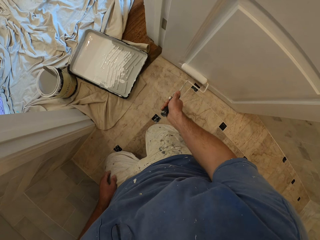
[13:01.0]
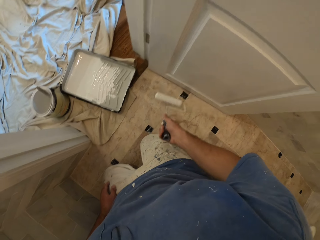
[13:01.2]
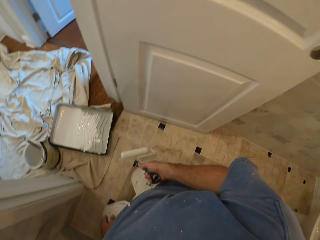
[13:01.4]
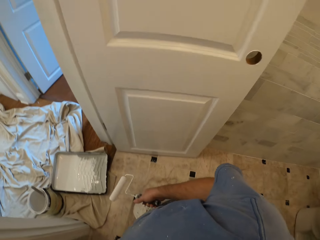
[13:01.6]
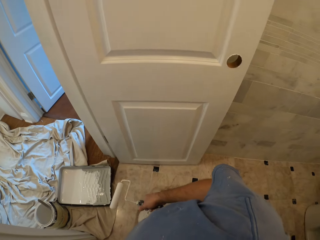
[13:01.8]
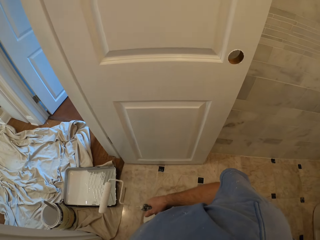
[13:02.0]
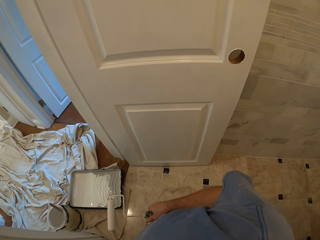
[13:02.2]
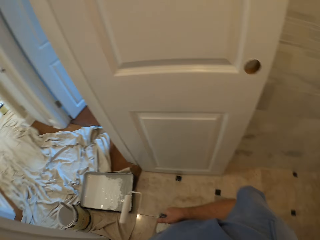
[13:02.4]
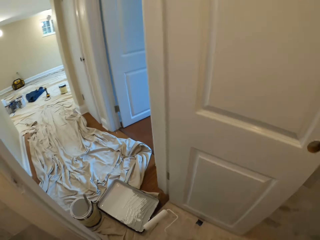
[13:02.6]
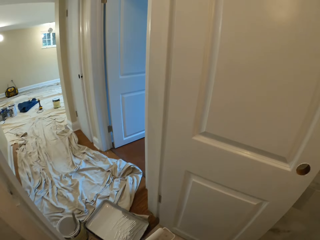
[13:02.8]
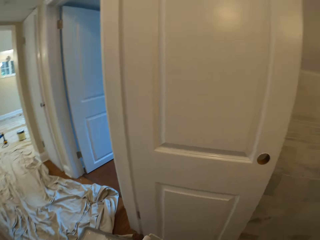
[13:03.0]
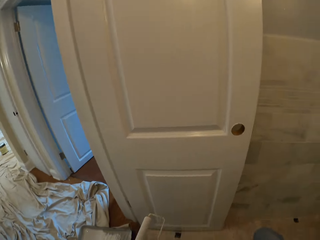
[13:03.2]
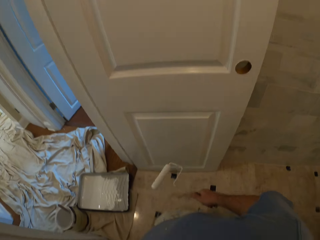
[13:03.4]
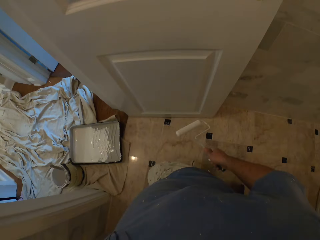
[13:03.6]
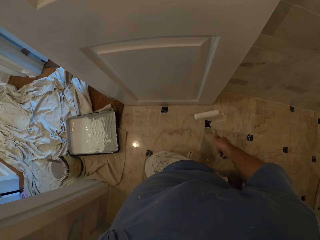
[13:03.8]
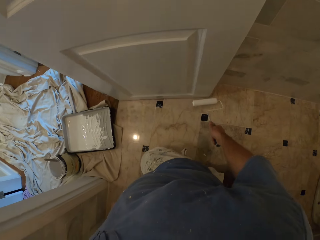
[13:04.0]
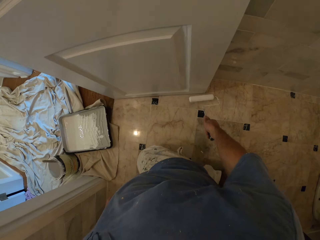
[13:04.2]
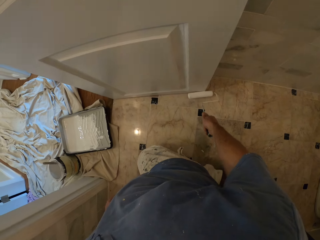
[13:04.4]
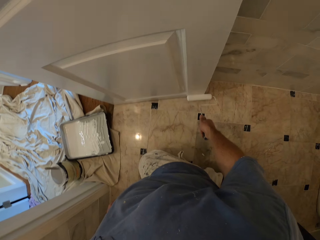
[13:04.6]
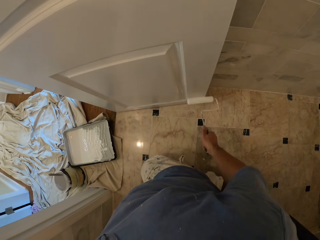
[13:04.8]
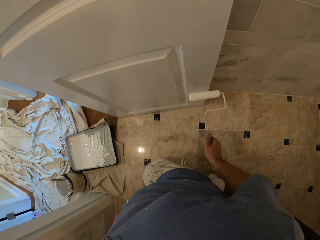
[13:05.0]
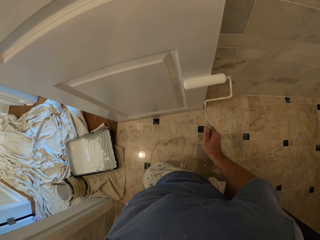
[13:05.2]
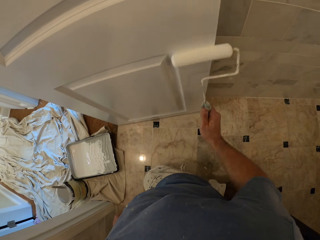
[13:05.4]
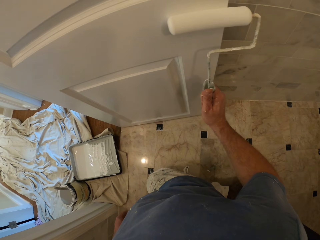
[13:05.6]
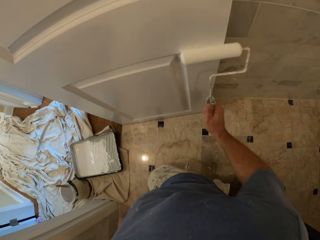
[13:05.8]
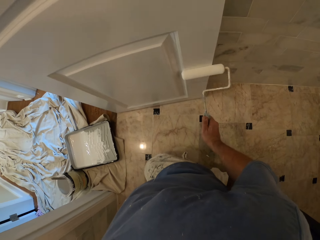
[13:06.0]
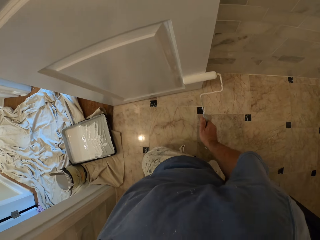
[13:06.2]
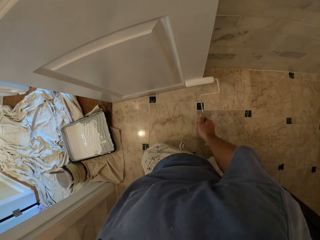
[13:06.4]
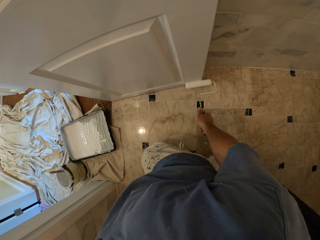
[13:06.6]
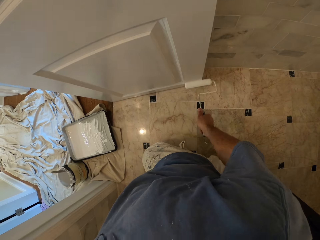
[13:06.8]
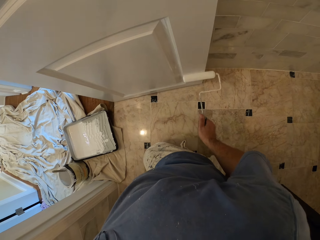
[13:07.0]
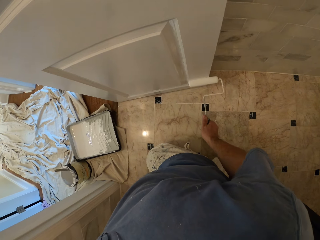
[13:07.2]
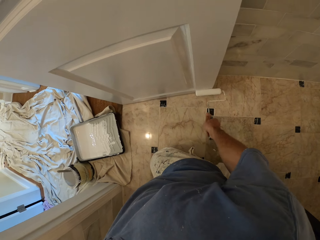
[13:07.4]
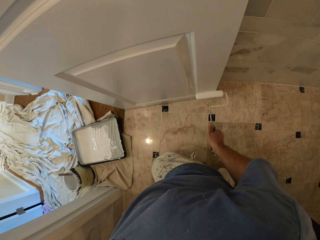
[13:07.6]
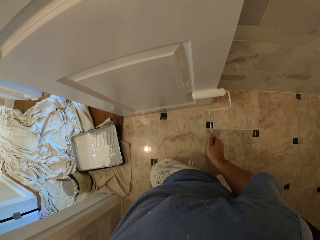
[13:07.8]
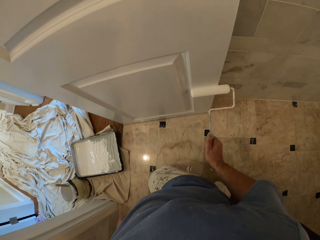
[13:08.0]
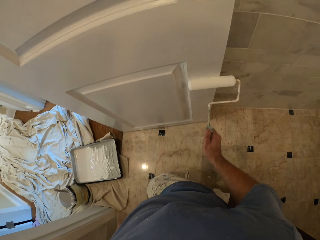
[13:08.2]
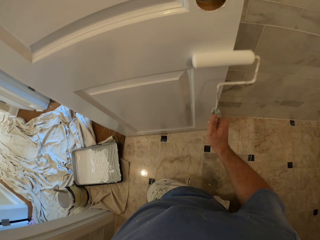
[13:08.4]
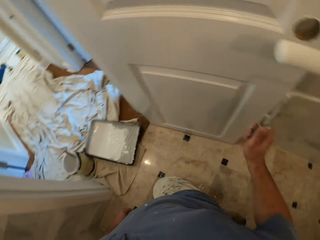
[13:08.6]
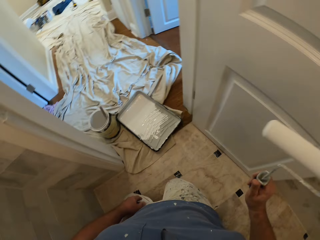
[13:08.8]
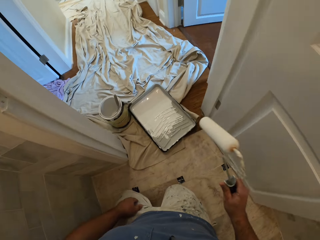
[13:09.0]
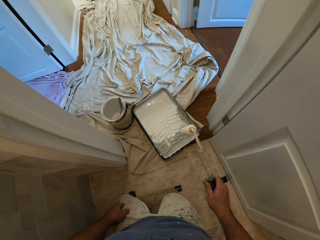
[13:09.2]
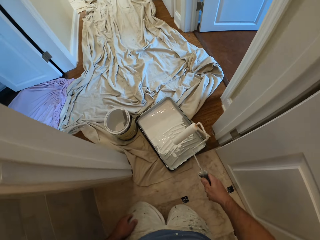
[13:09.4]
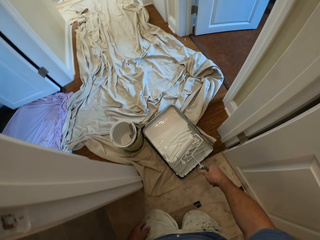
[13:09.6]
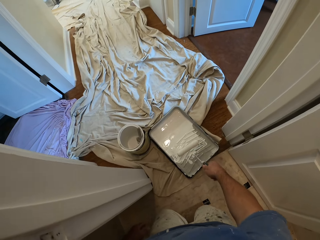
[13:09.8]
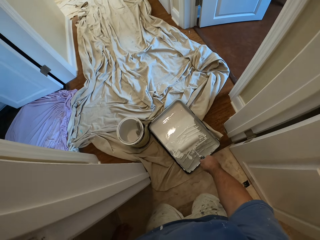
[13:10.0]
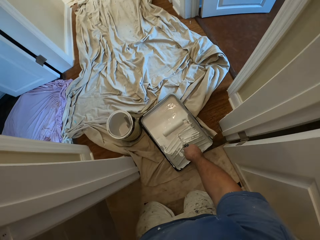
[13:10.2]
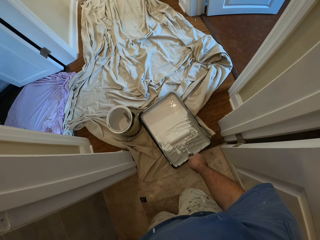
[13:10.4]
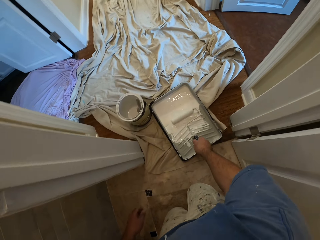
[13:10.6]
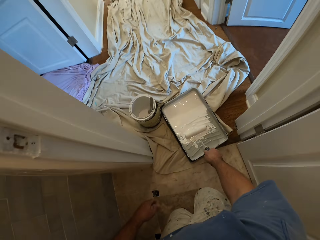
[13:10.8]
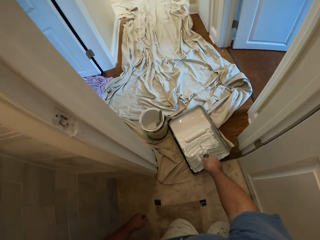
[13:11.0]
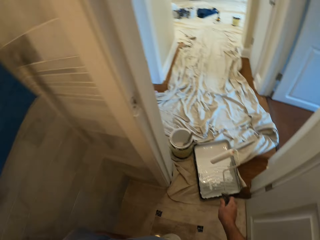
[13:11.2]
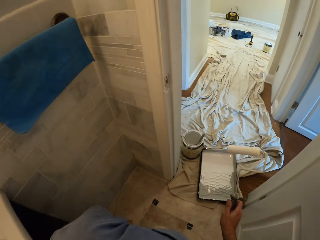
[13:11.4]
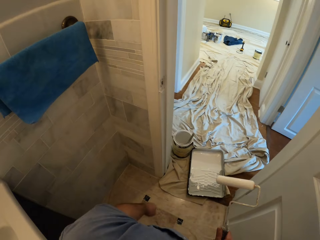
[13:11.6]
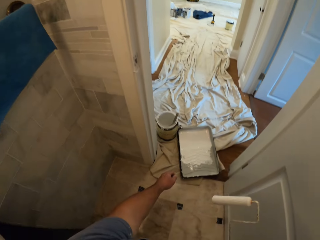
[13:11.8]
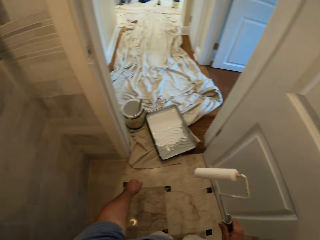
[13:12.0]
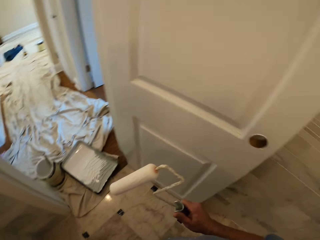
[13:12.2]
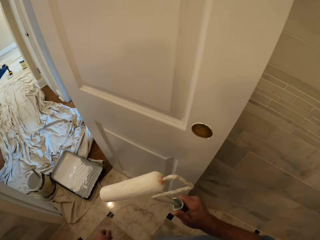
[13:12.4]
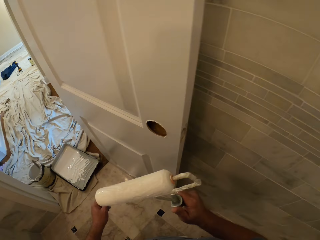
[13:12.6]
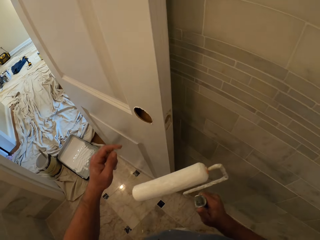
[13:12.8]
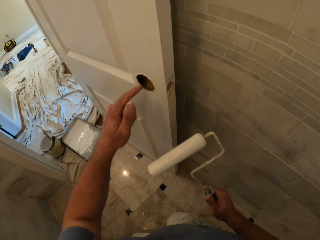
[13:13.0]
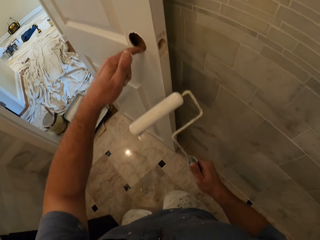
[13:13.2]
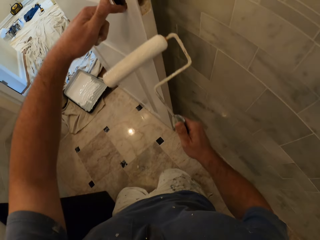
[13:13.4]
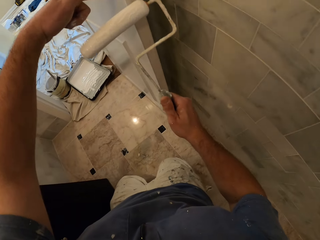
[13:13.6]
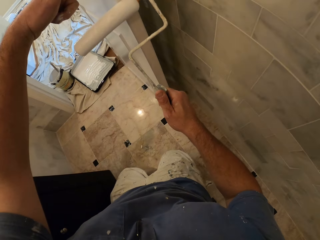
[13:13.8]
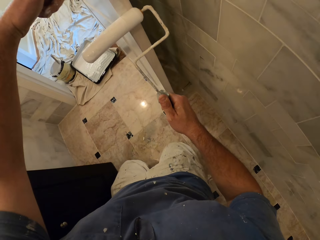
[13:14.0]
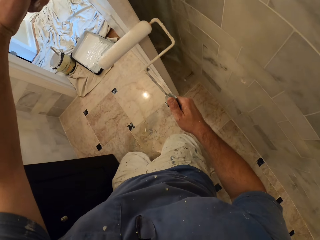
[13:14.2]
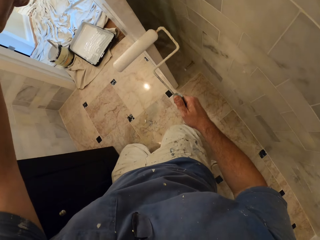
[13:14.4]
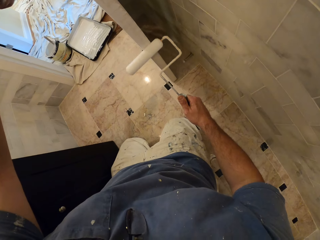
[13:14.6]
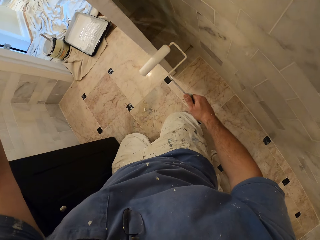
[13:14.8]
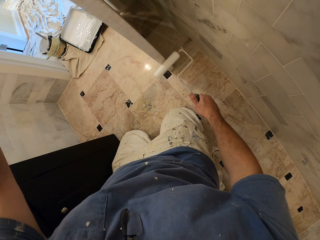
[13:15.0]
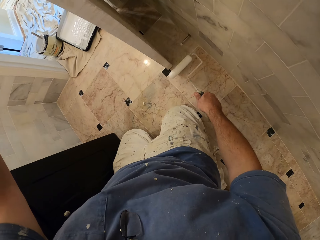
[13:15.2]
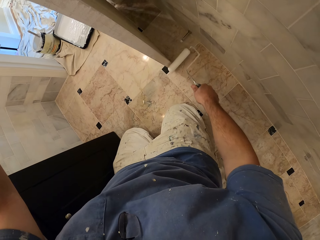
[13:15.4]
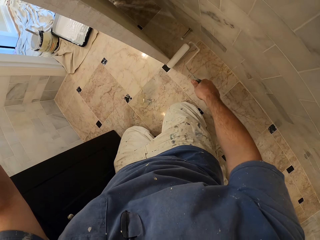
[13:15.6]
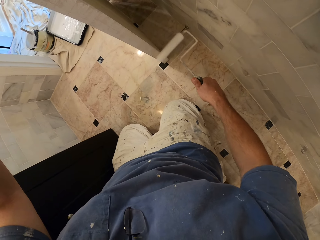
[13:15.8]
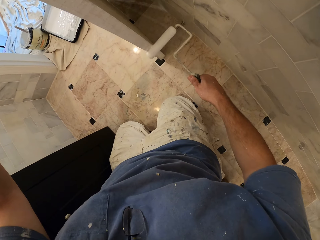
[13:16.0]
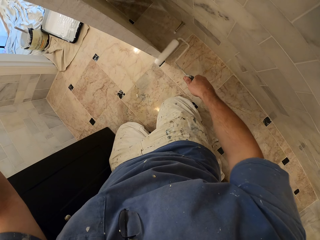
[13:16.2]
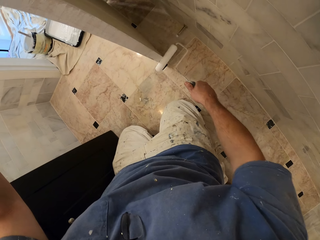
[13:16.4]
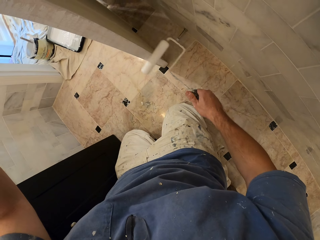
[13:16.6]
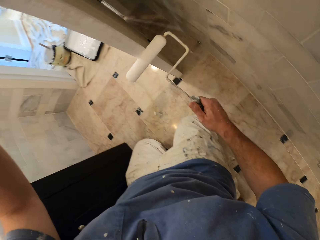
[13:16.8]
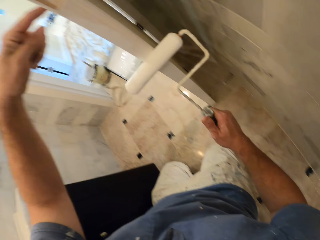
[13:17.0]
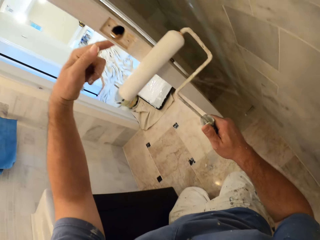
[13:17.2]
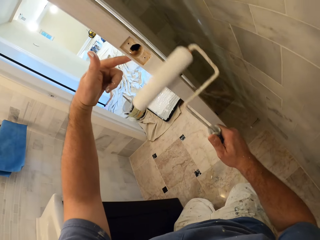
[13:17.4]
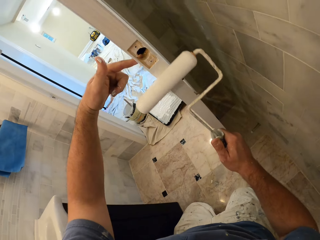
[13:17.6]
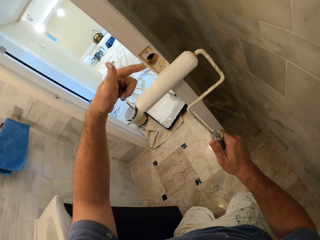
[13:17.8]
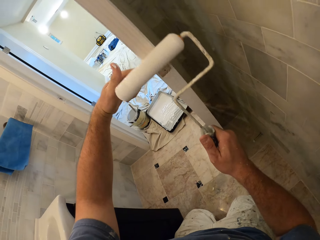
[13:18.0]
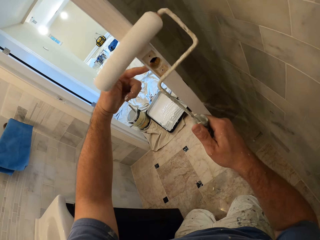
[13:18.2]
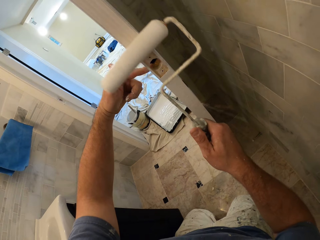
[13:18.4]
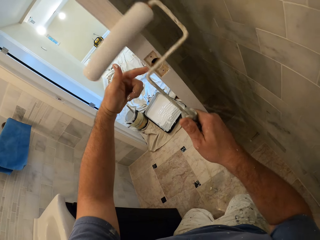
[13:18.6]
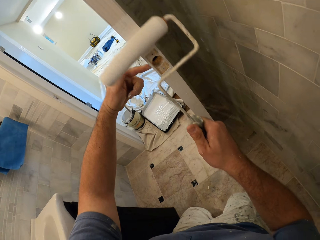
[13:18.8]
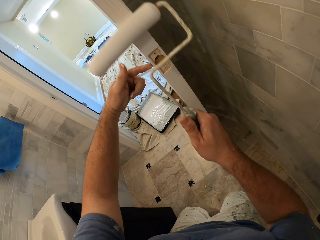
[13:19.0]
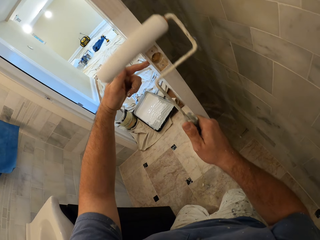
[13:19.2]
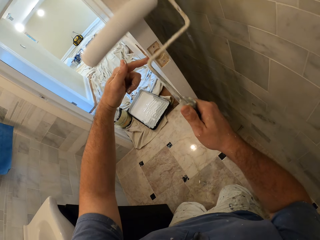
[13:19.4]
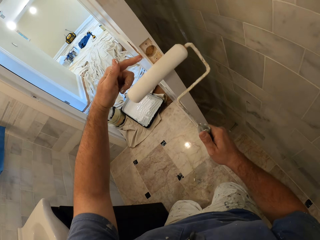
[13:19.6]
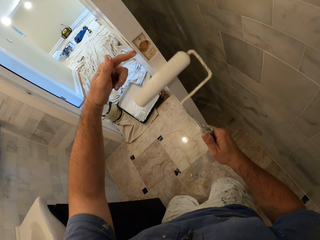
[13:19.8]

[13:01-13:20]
The camera wearer holds the roller brush. They paint the door. They dip the paint roller into the paint tray. They hold the door. They paint the door with the paint roller.

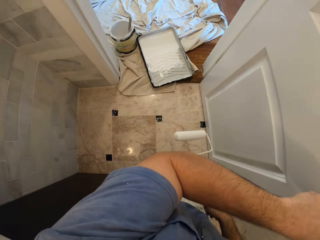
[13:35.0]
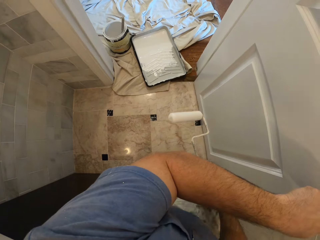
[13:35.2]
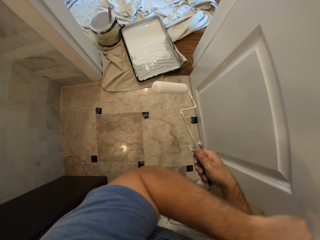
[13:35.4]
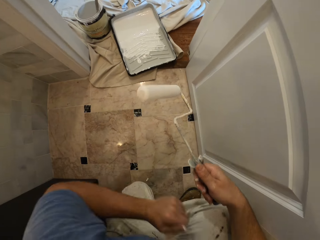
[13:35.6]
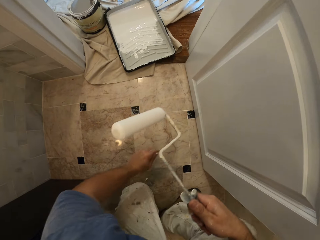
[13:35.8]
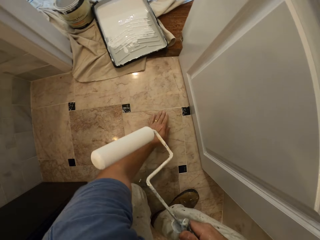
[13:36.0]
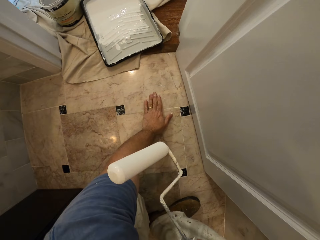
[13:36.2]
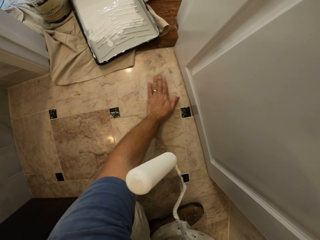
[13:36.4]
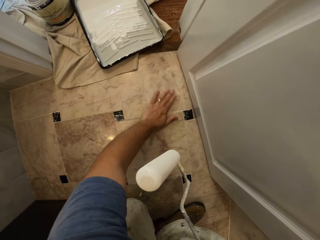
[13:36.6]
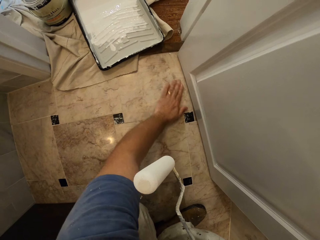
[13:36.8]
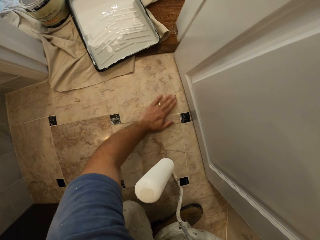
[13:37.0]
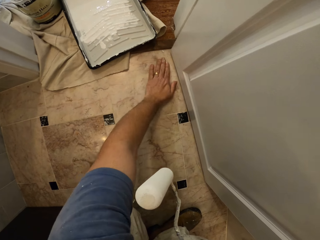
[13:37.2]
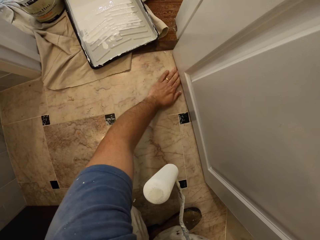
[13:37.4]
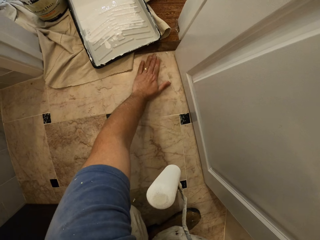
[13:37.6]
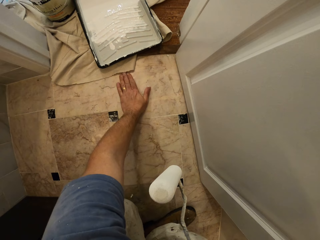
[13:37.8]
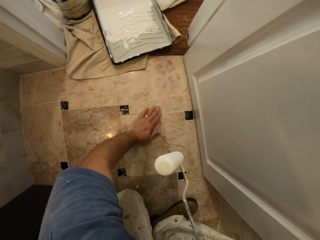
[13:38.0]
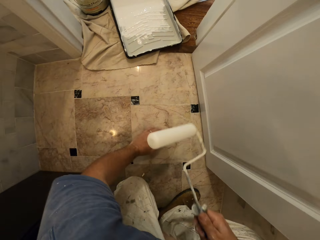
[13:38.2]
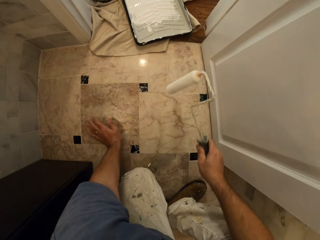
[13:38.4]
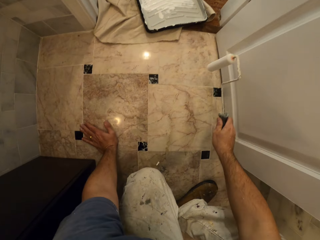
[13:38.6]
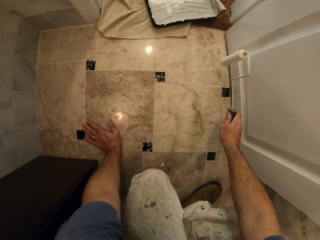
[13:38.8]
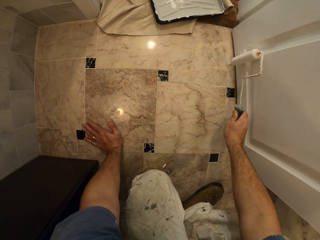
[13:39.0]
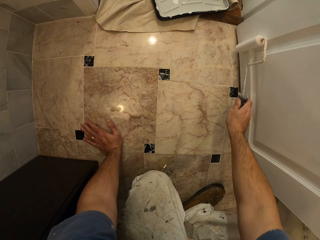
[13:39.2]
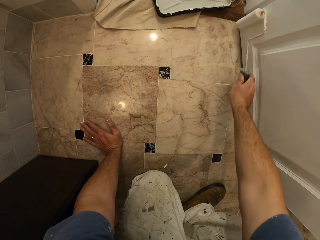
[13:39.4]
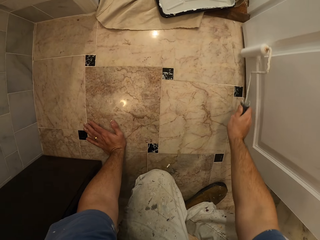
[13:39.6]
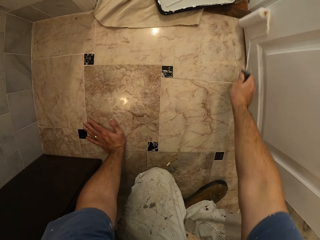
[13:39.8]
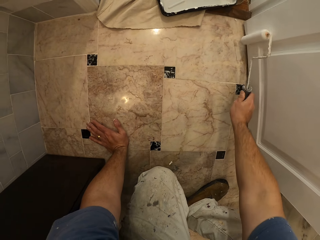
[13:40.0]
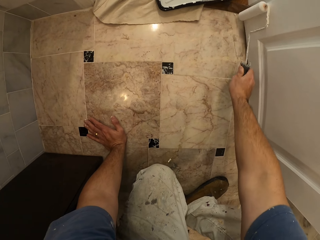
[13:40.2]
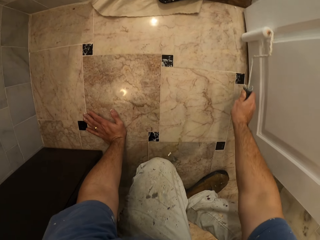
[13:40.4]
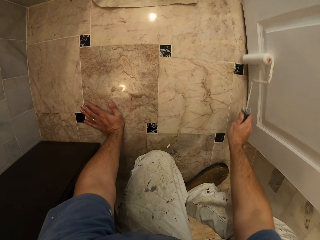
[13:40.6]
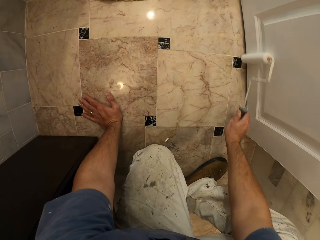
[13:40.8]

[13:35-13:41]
The camera wearer holds the floor and the roller brush. They rub the floor. They paint the door.
